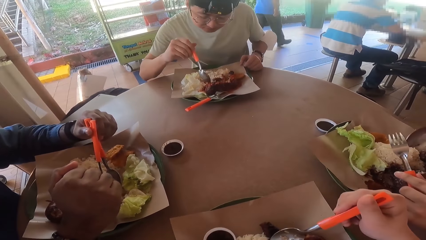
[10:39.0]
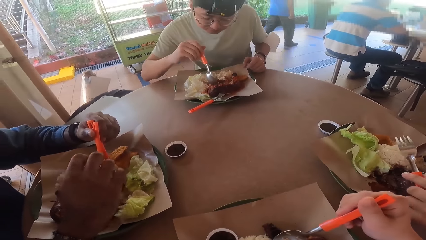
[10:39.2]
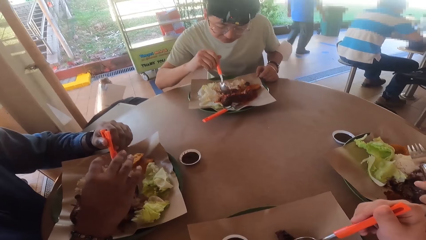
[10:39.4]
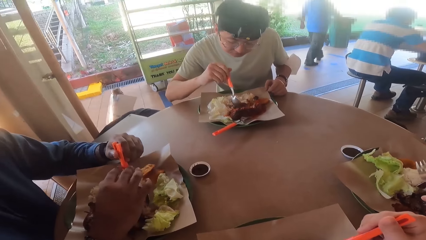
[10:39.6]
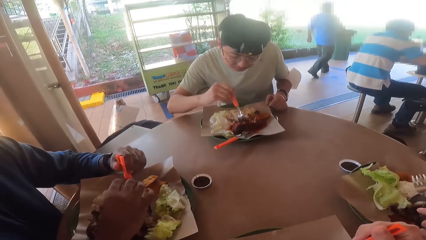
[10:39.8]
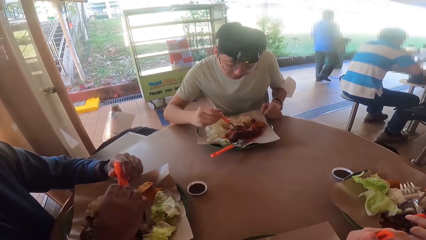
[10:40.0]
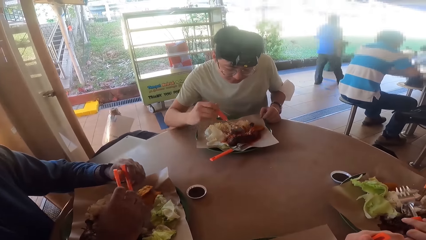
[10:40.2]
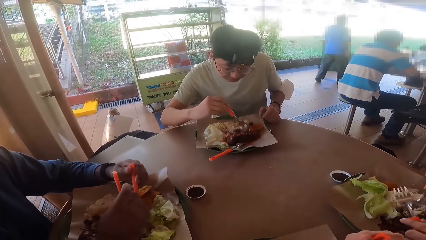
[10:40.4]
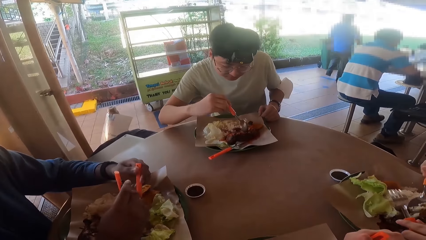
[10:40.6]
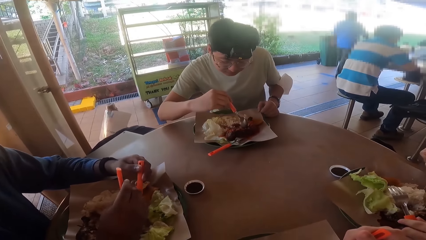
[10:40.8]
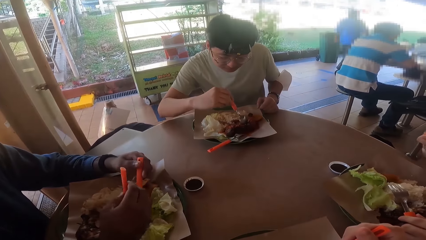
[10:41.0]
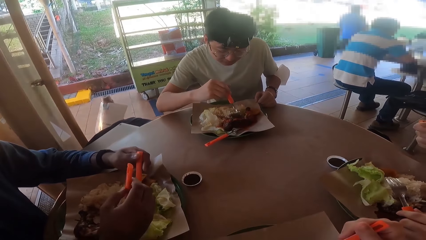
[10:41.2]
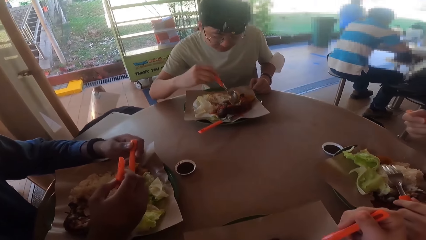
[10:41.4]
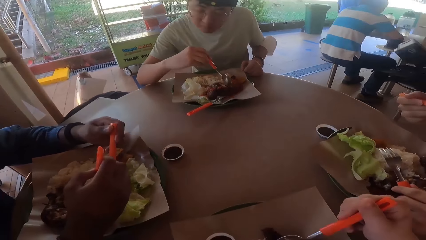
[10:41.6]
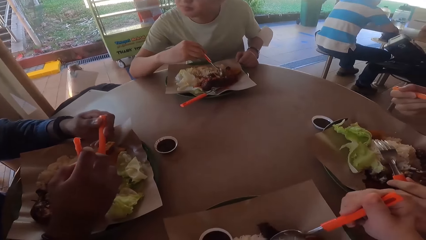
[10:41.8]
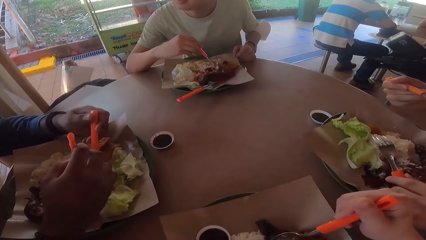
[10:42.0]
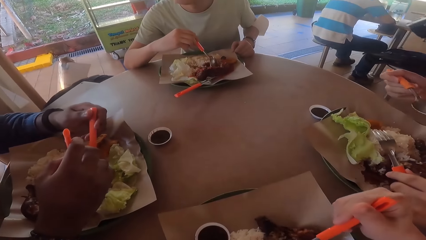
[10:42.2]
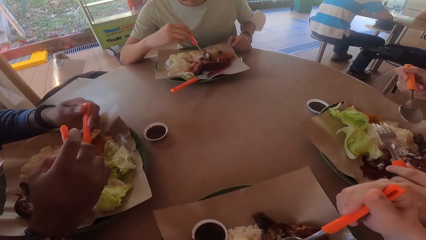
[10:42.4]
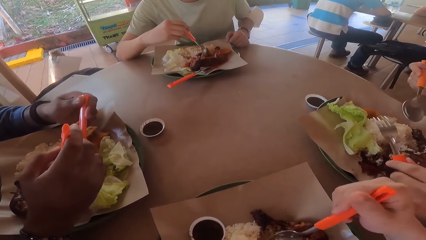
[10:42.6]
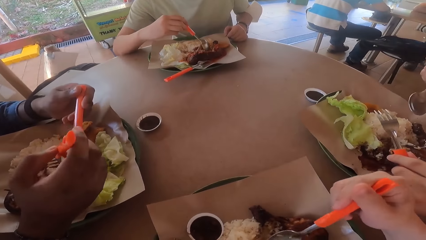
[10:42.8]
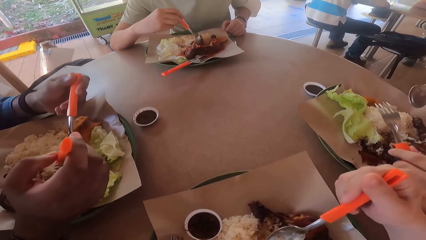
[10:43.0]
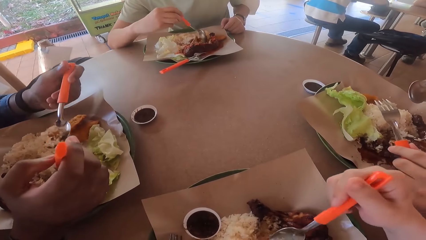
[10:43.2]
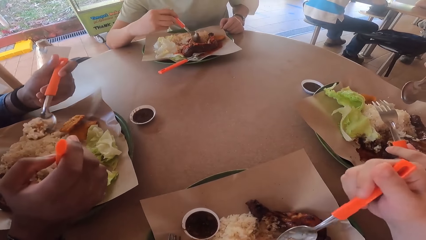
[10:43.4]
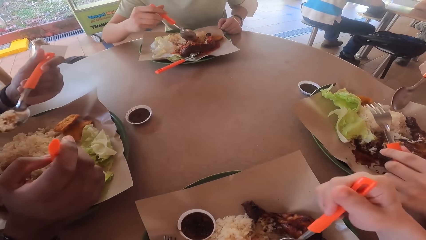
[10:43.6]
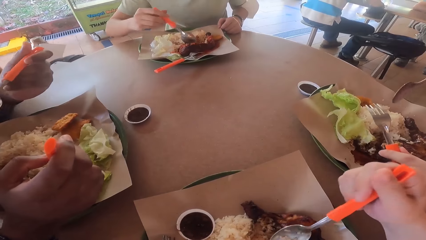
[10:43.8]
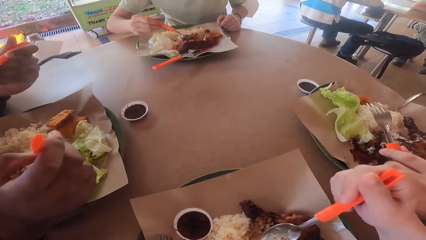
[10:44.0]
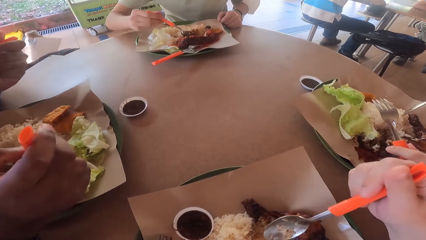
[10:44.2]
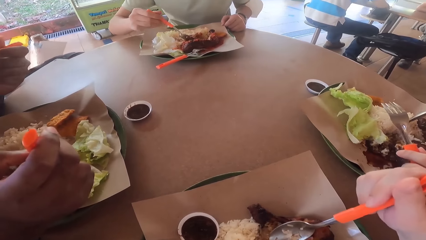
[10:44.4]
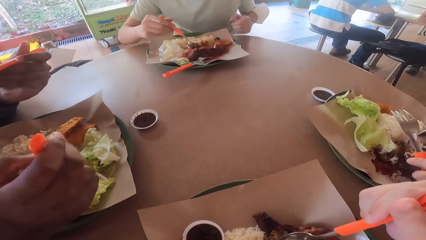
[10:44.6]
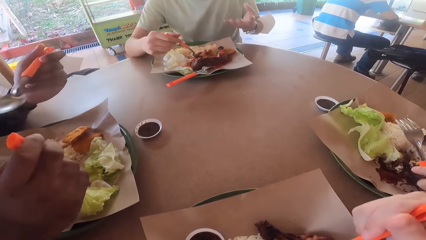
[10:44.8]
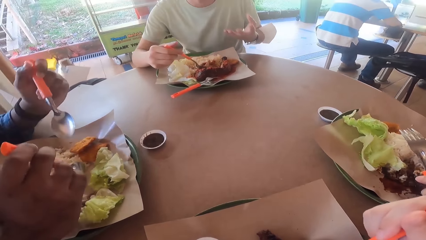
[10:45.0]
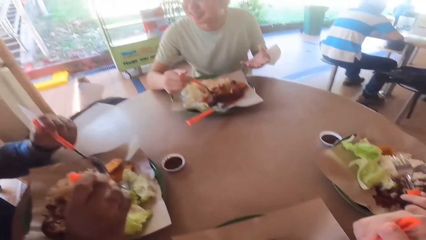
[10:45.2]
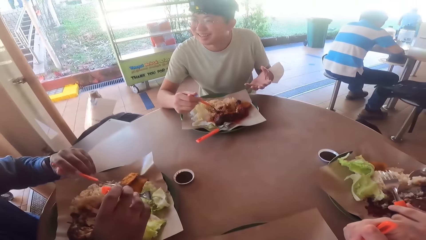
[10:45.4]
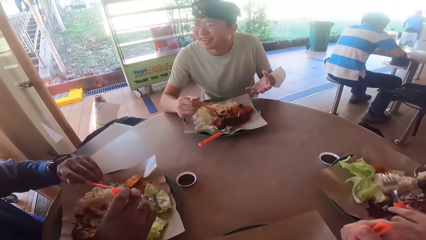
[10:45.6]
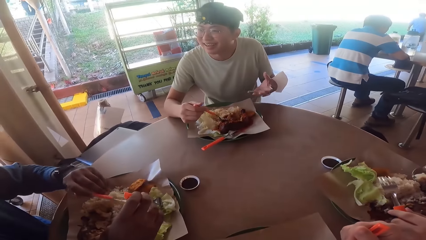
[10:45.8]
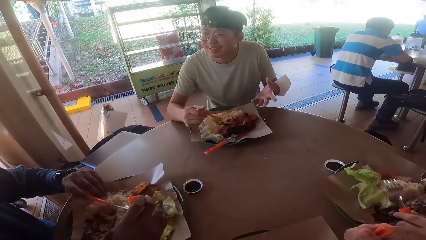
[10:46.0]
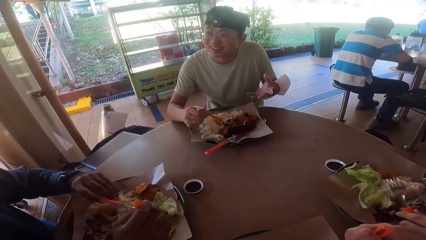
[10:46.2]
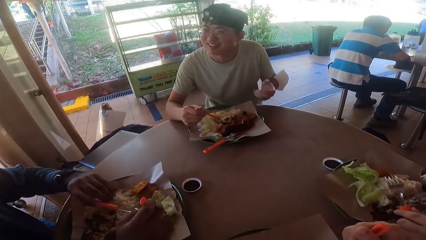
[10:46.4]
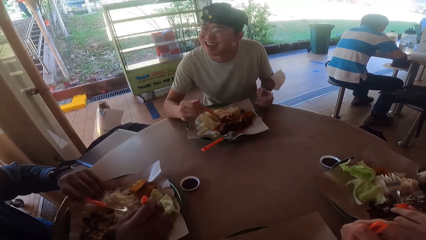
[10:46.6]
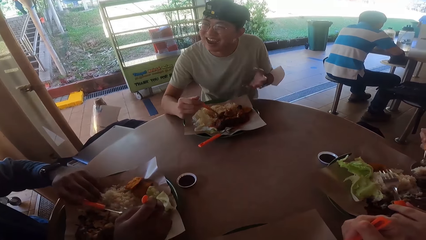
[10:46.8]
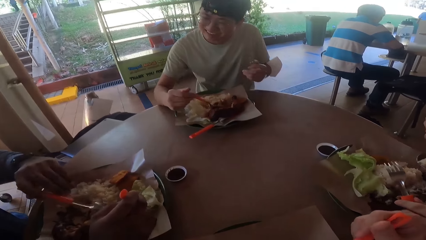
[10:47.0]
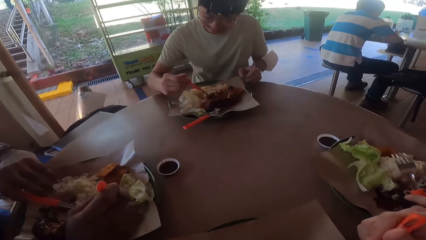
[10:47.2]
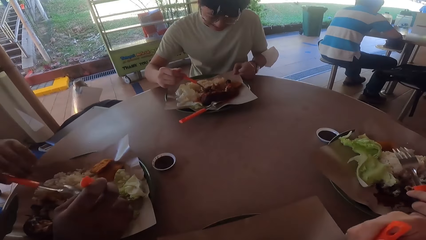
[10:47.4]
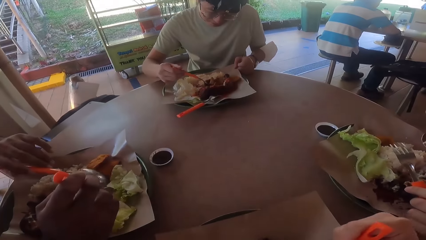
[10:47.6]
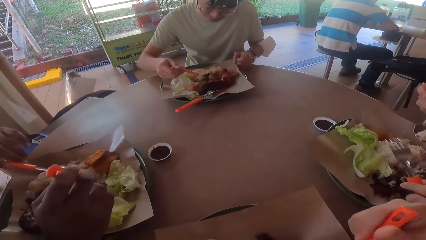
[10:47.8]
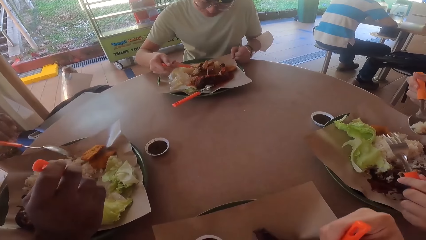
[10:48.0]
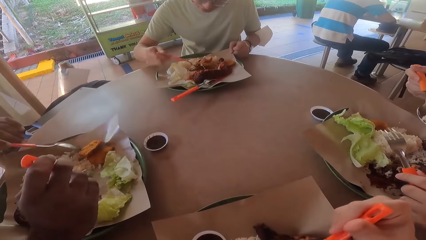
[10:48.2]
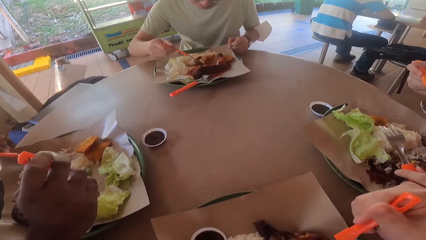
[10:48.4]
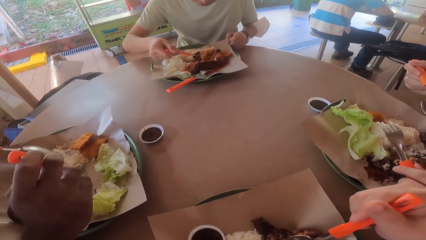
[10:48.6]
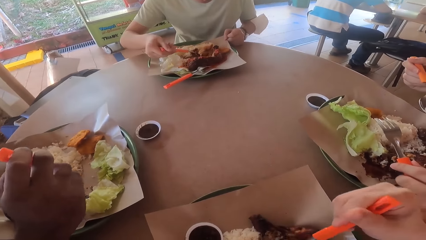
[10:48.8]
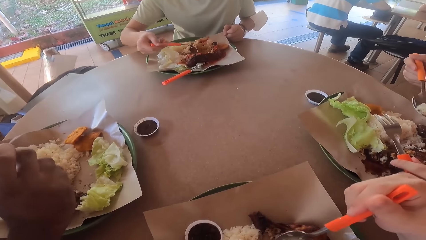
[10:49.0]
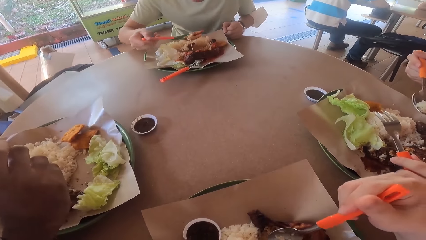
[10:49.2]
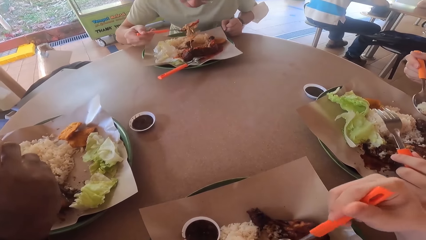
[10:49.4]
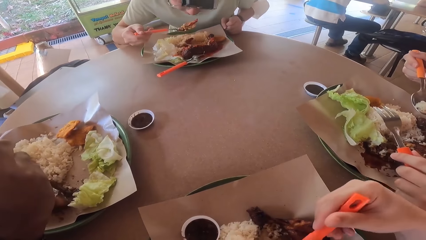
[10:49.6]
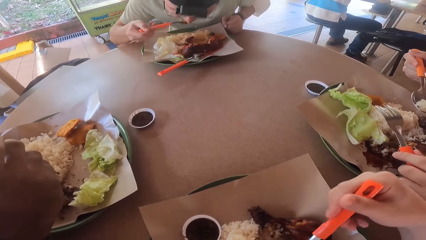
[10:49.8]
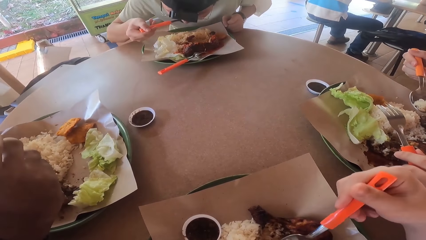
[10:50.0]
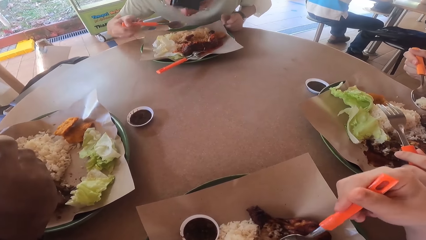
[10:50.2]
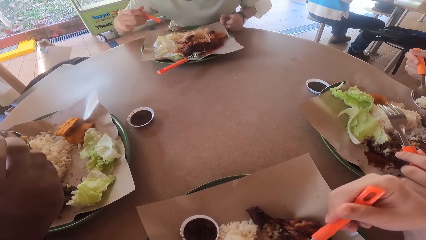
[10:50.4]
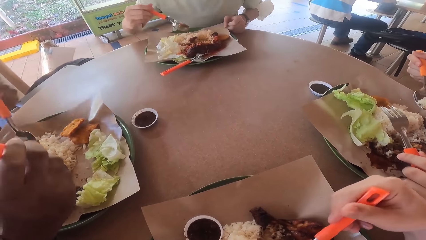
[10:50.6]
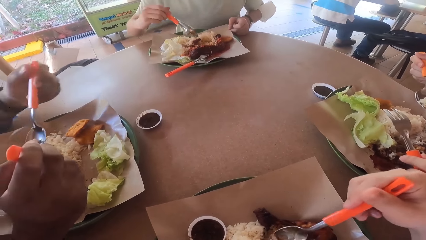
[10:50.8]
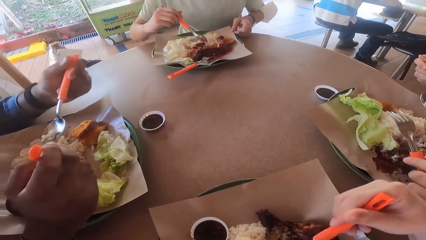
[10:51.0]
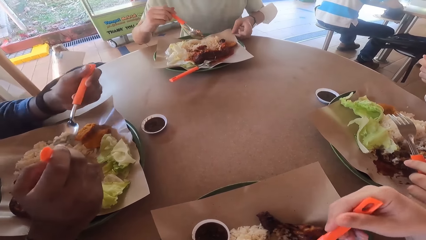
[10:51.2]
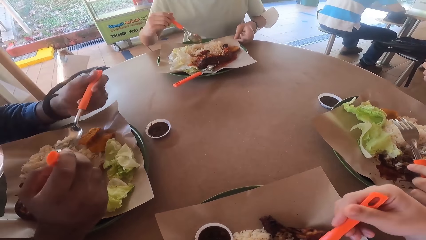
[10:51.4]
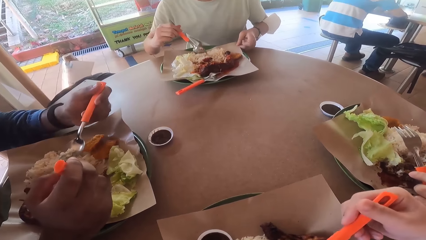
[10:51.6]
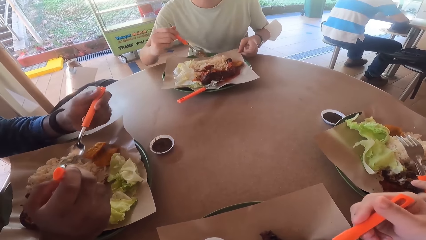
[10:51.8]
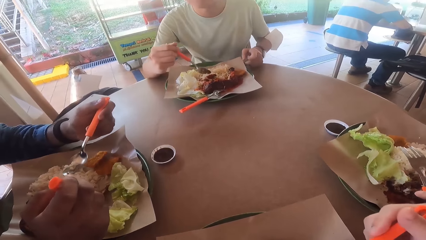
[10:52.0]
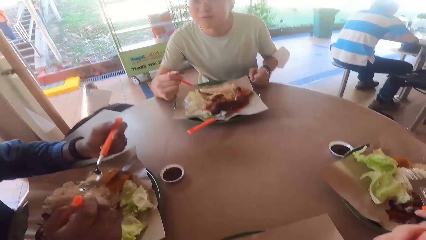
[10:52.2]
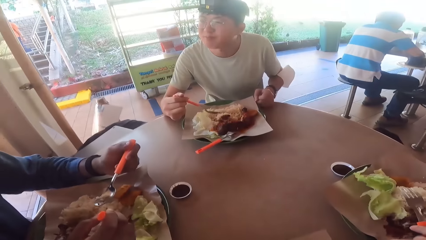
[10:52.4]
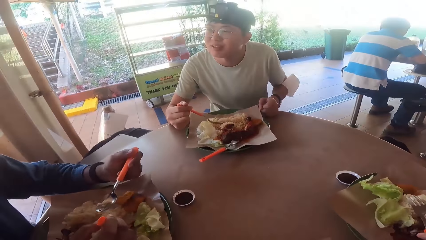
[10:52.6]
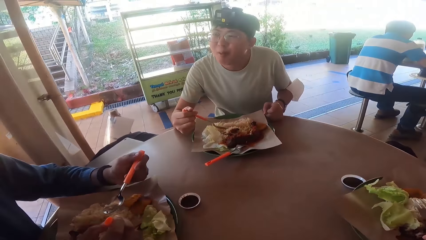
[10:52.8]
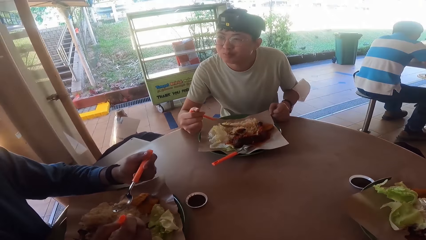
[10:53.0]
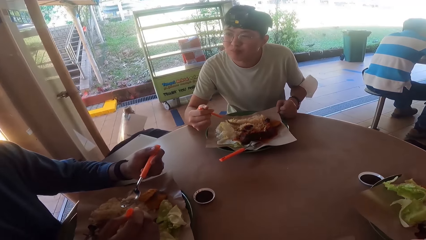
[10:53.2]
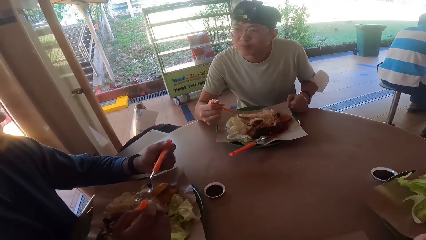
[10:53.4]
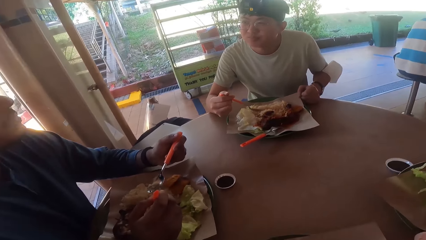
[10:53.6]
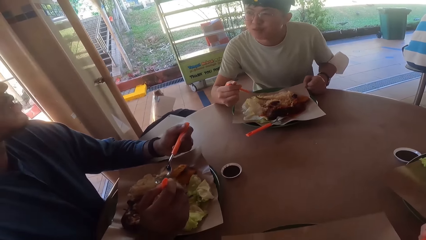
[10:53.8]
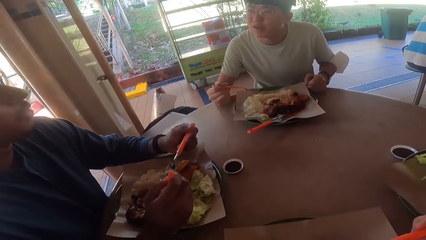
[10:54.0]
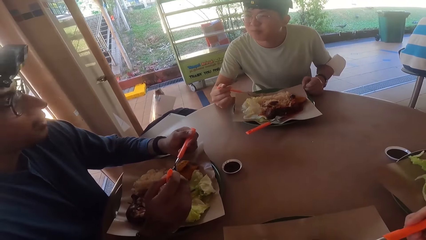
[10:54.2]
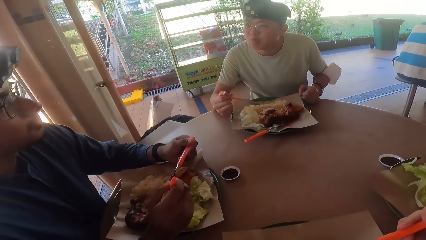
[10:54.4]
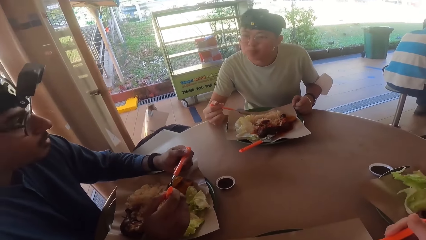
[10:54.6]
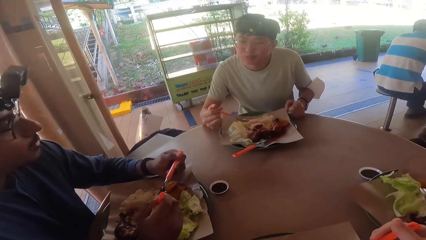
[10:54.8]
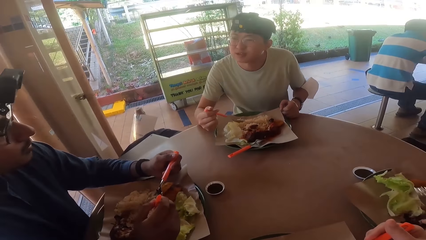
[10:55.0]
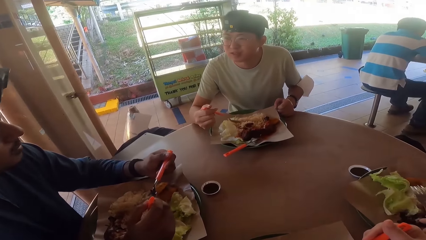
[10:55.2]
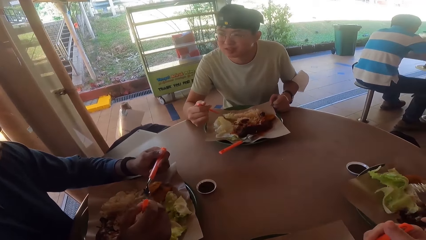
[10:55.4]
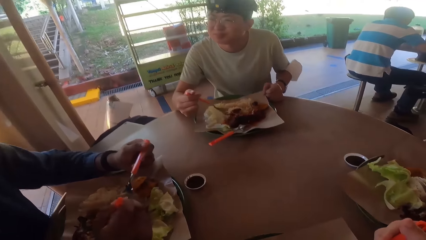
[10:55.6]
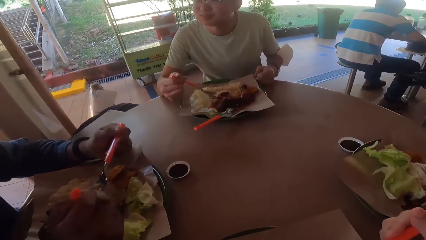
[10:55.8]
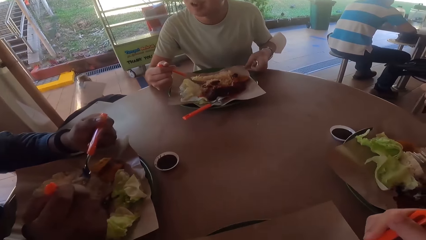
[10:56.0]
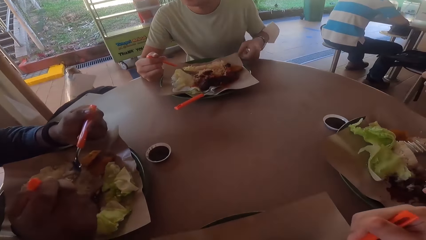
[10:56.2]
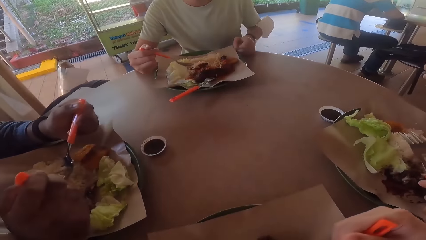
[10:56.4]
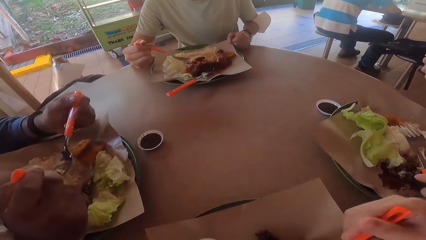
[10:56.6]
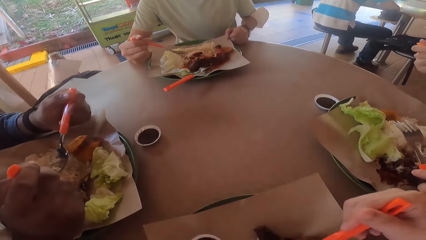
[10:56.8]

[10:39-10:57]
A man eats food from his plate. The man makes a hand gesture.
